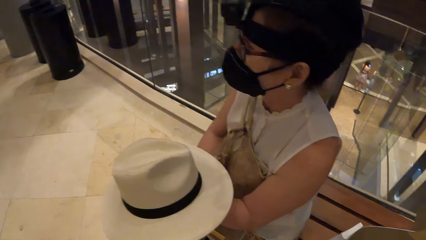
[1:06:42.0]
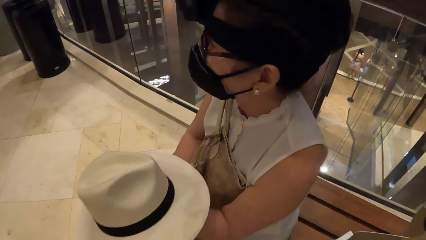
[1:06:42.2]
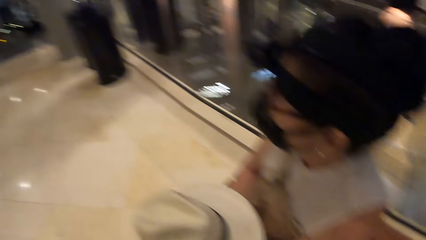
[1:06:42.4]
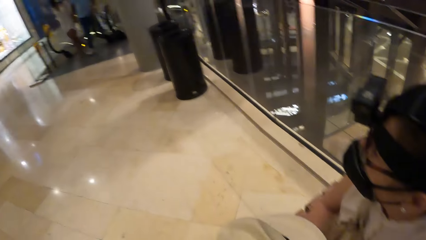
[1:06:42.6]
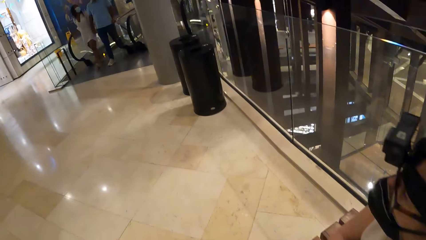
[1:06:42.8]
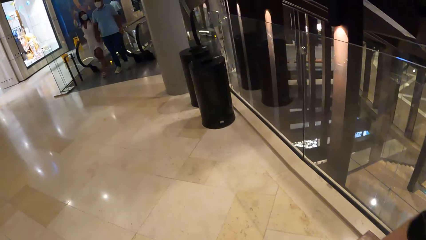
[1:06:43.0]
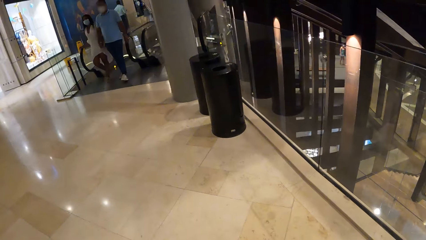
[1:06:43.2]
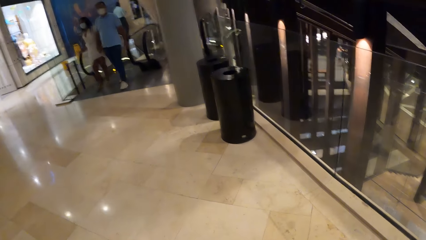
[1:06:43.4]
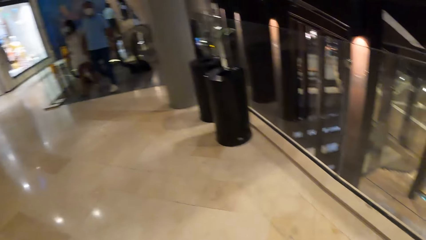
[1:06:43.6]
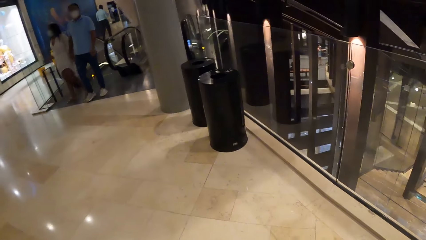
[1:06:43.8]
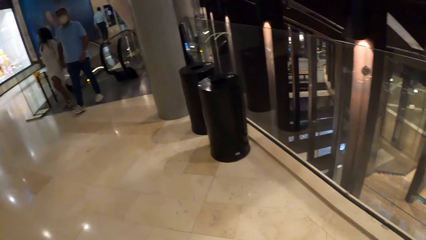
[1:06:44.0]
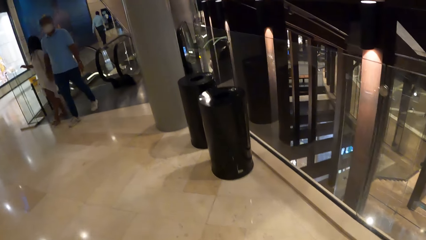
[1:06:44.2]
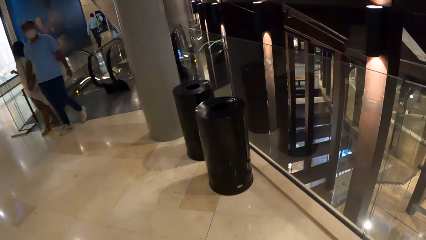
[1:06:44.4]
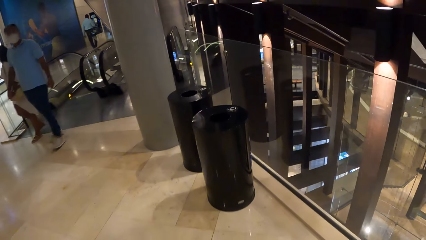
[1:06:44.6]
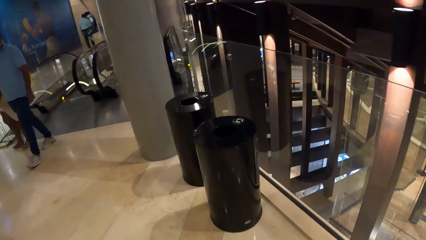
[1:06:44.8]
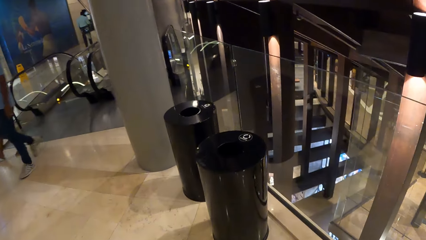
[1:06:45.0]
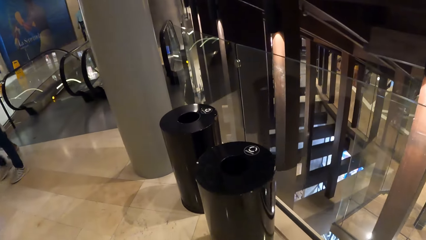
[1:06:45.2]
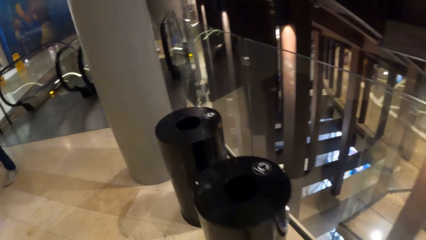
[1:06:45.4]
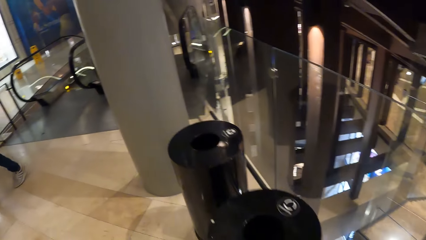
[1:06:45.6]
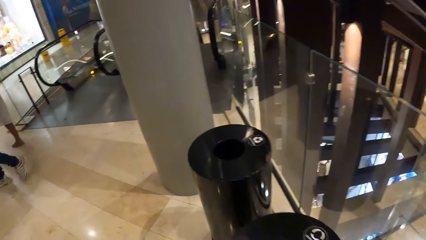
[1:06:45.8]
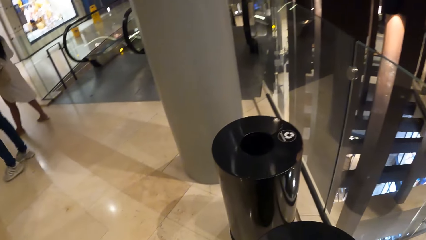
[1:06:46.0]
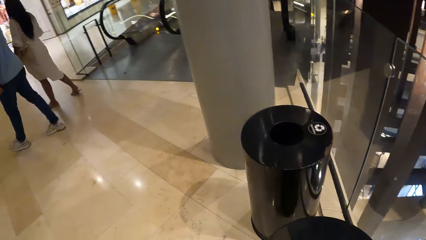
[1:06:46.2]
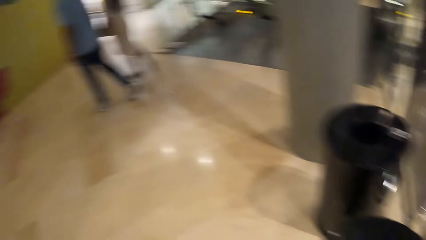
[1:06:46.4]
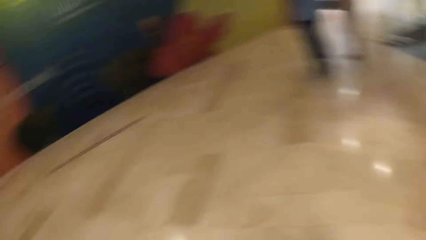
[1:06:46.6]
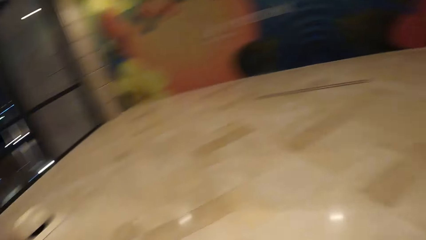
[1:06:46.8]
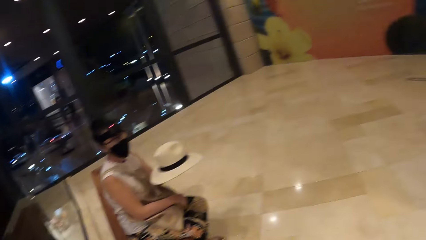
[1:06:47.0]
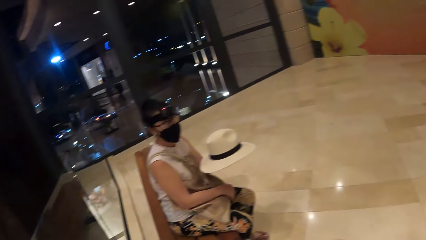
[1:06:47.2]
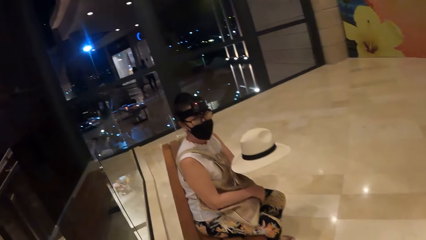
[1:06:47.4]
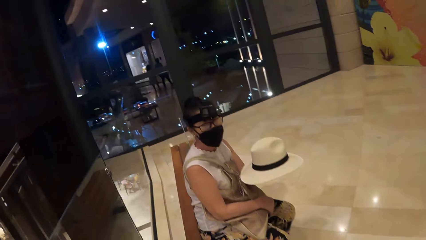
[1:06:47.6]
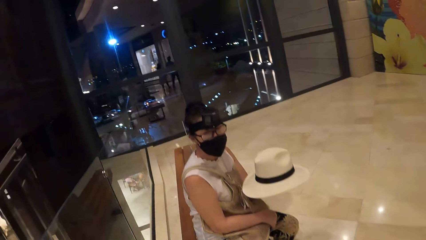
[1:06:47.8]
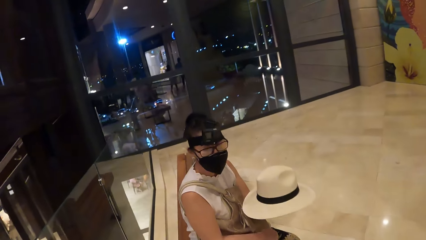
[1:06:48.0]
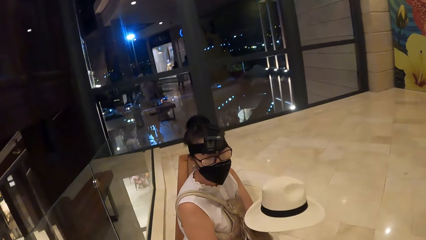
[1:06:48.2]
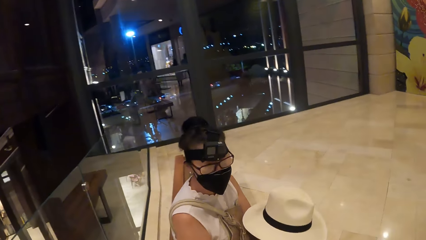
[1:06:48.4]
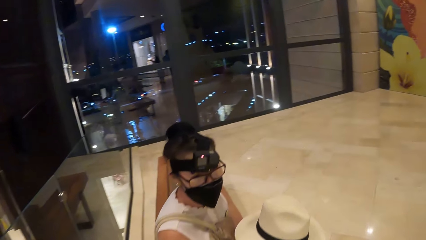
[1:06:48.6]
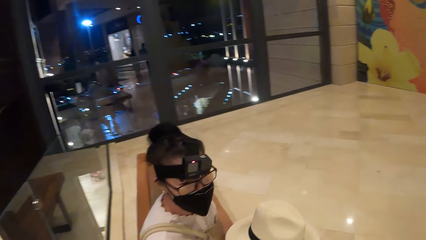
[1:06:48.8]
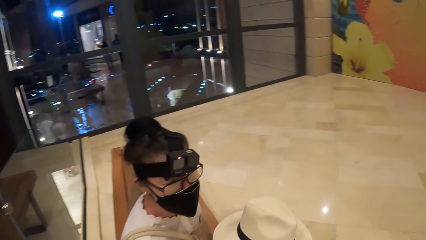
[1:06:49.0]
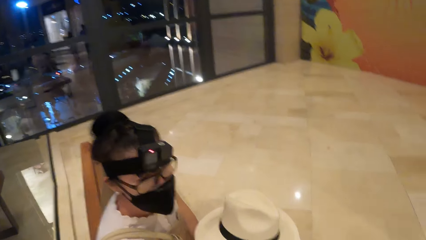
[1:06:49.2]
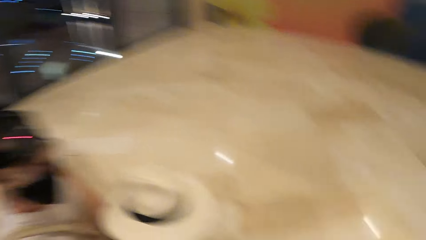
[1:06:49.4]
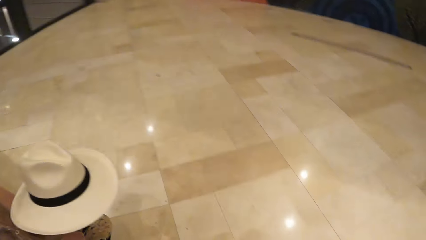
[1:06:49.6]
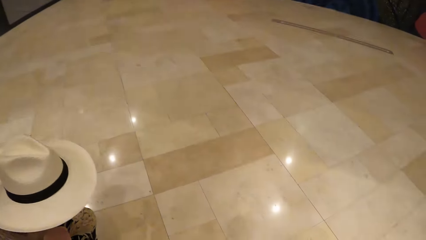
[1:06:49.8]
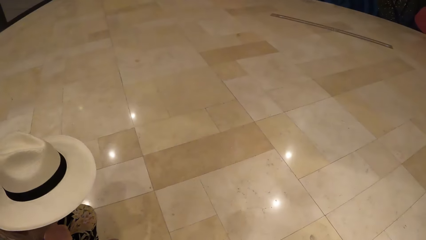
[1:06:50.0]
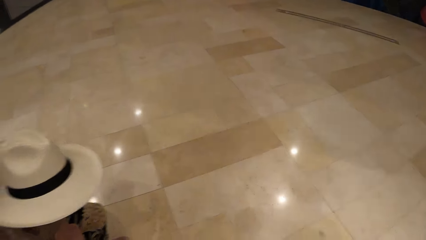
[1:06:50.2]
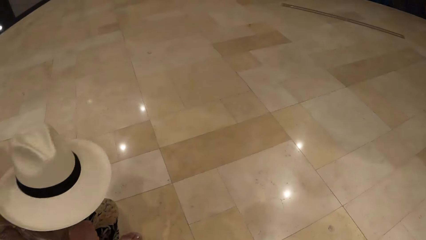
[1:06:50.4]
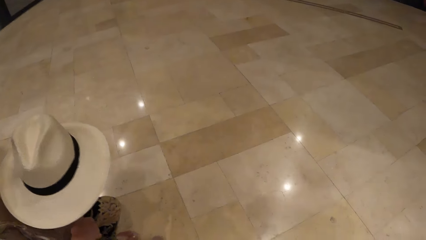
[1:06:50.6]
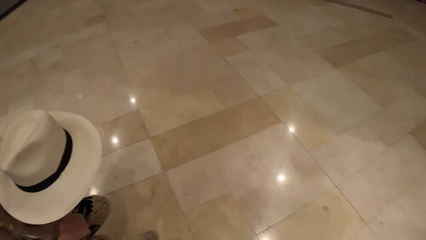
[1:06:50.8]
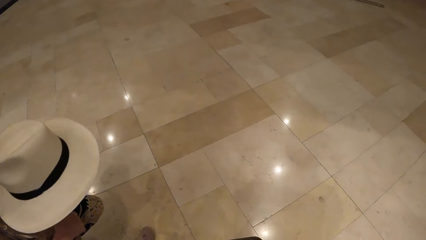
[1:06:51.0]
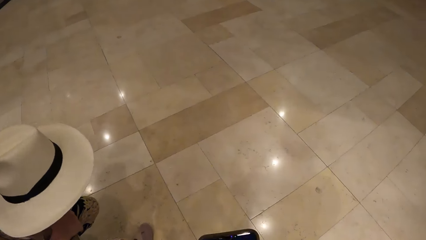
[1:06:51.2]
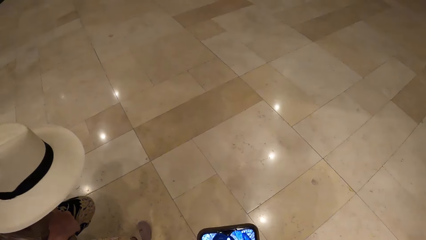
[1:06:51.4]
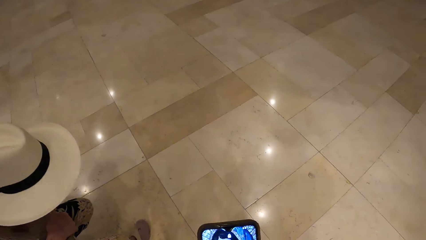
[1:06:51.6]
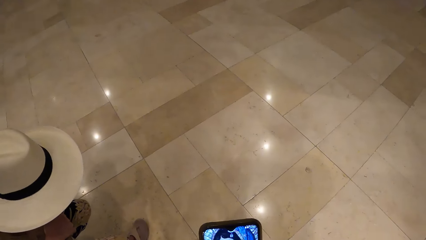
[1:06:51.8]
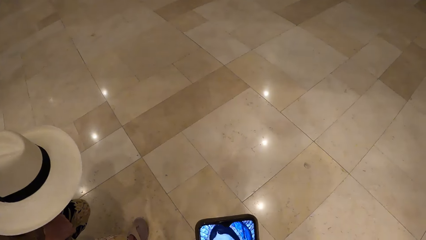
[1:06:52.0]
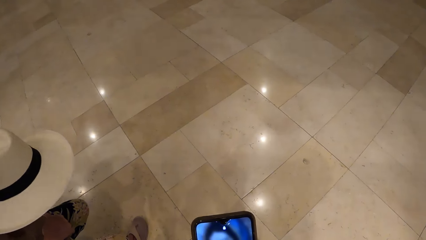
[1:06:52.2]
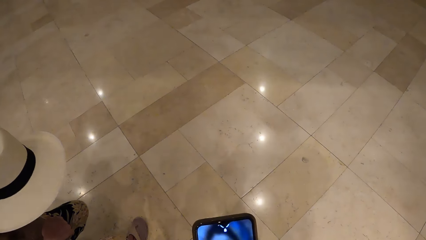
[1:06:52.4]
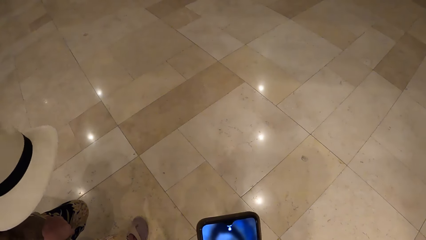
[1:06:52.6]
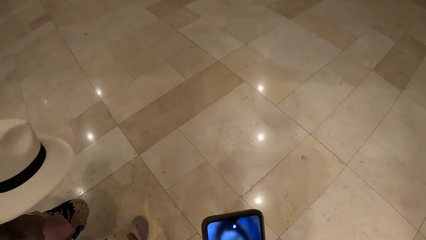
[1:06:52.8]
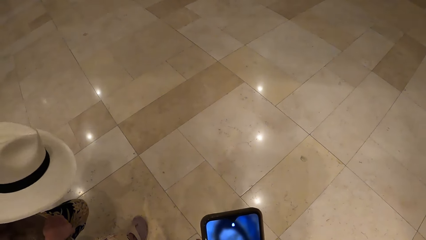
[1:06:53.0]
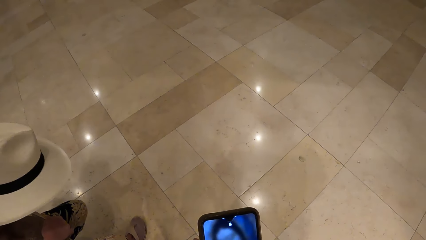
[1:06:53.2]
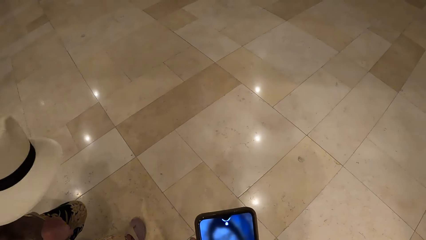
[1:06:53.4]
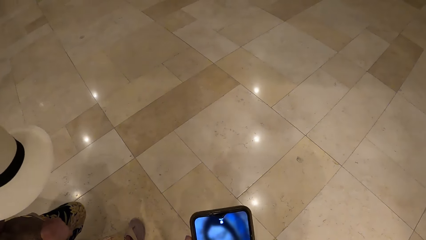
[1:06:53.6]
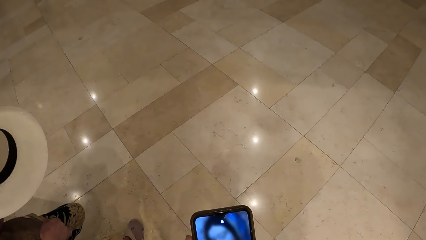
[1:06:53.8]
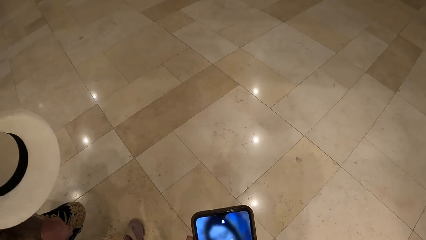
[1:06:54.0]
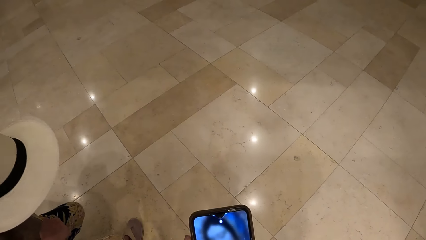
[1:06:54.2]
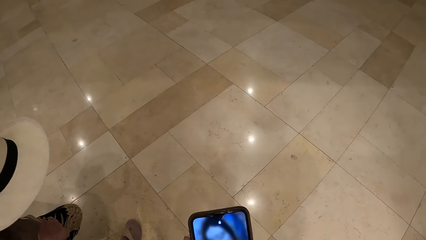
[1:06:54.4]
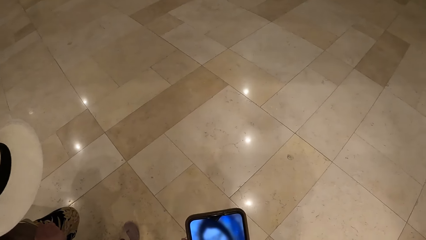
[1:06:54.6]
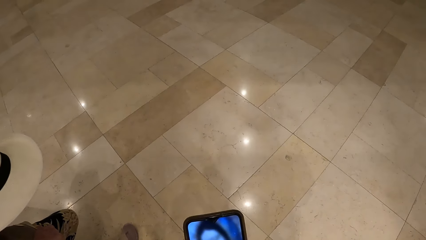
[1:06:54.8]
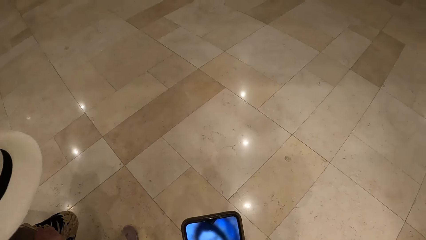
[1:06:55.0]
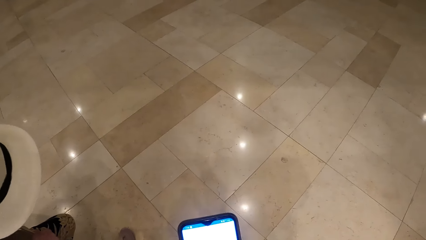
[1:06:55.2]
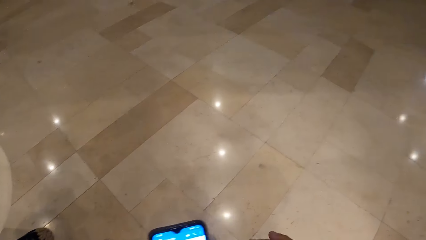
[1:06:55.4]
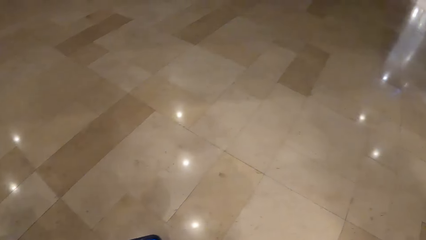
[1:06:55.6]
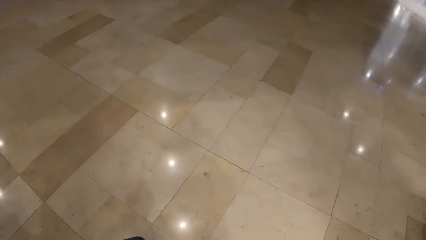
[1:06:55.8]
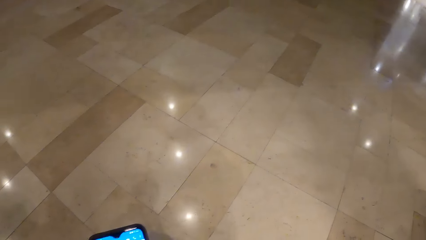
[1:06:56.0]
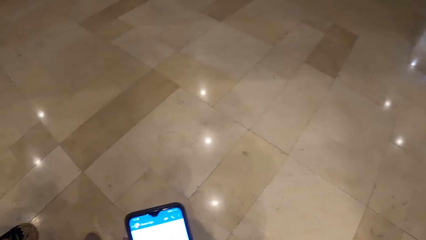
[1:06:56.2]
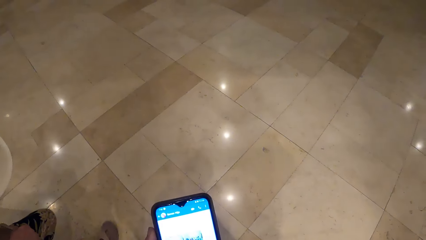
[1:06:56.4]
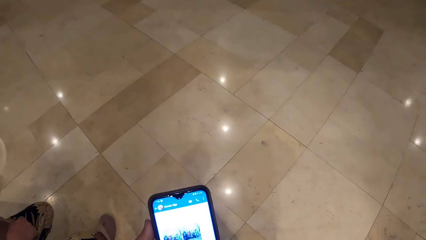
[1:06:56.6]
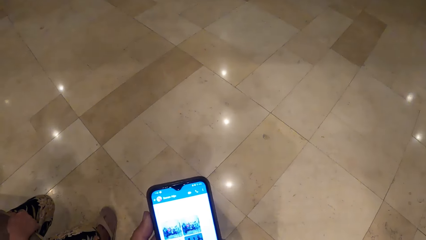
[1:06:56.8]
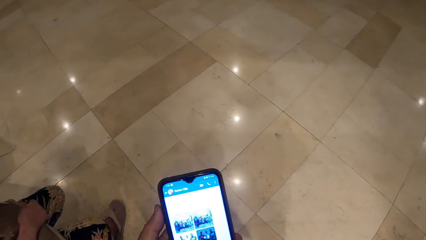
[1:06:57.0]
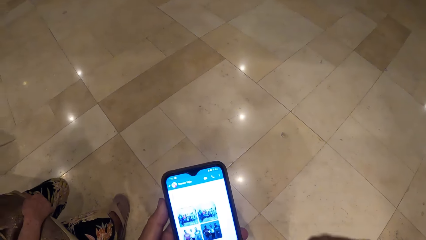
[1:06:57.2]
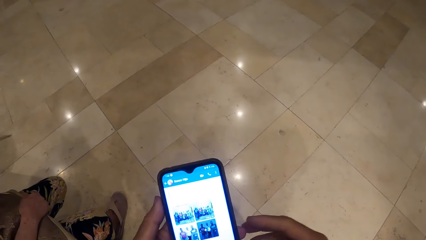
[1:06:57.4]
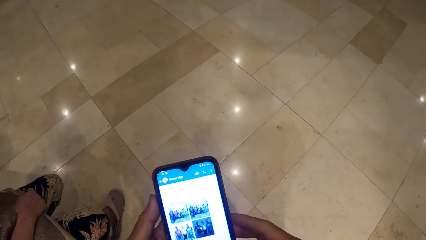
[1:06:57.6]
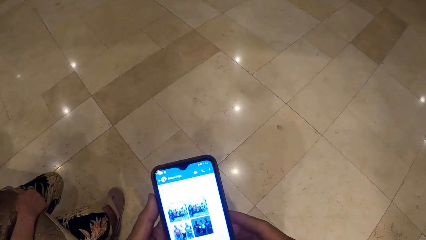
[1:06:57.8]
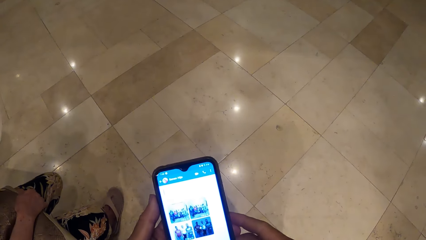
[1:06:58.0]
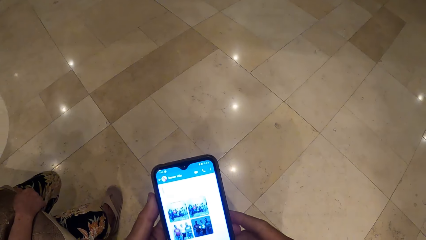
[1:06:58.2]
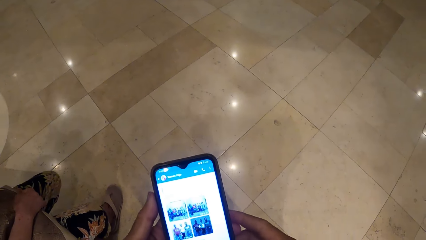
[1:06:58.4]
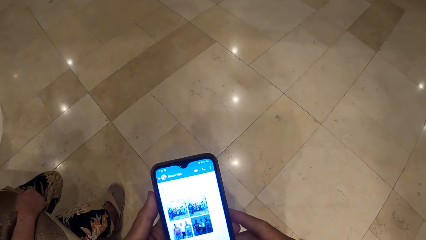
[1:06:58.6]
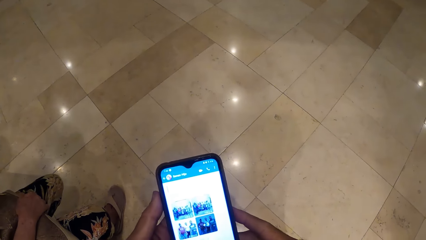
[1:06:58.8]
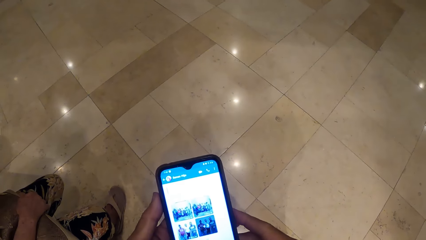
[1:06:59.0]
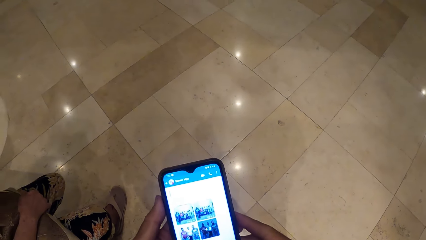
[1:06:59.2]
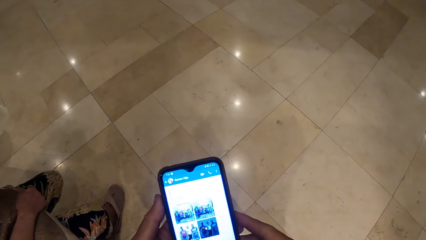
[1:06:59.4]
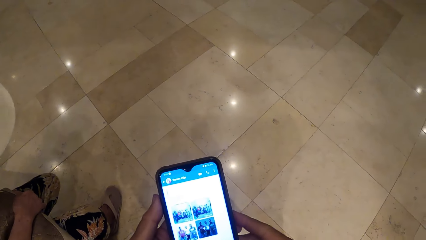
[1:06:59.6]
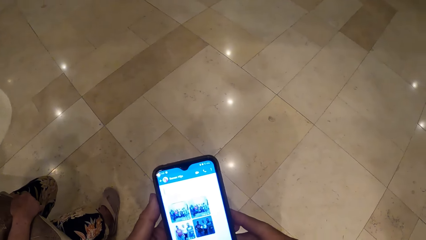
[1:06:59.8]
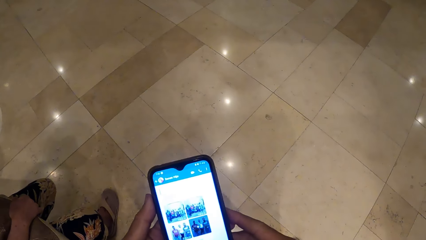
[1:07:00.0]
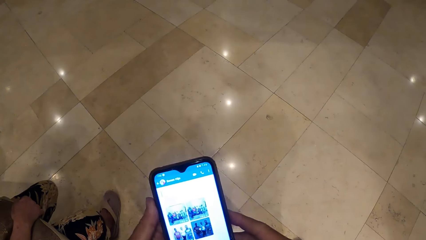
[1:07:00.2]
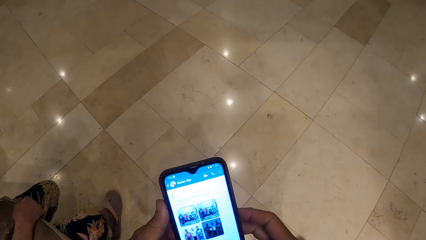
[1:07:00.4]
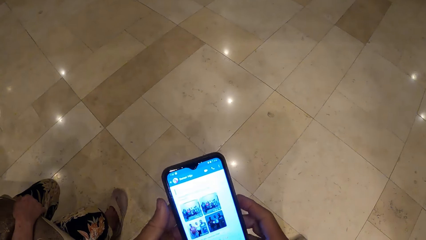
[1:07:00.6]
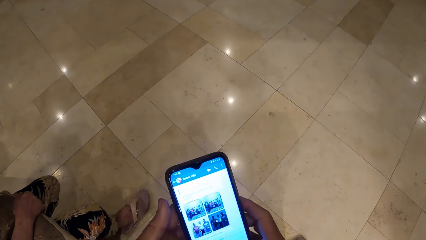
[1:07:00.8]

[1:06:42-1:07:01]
The camera wearer walks around the mall. They look at a lady. They use the phone.
